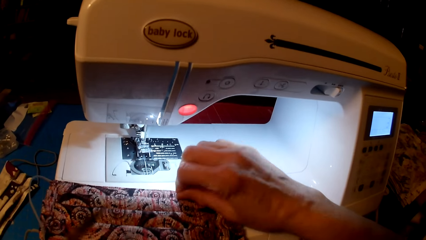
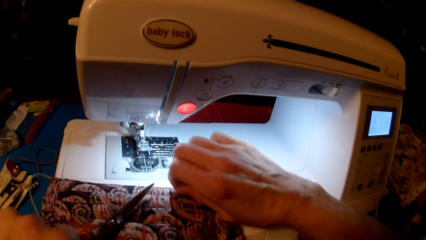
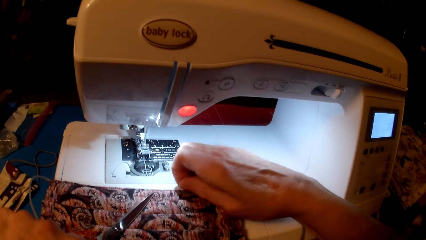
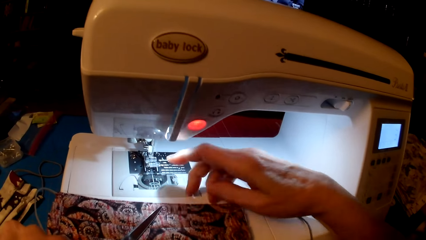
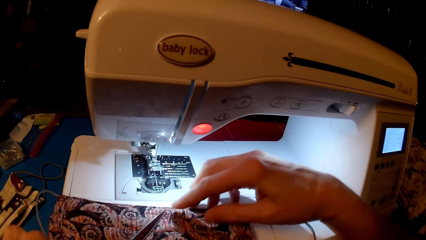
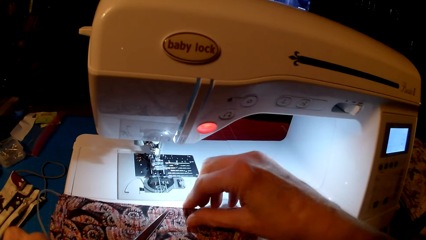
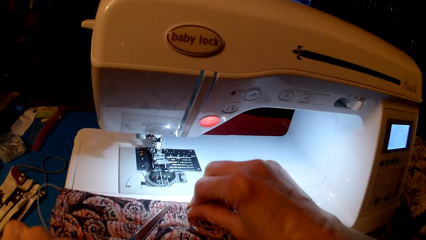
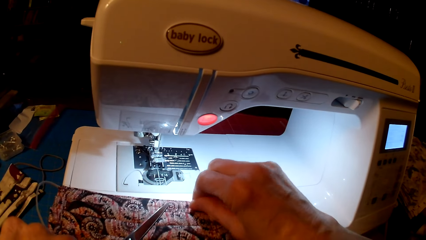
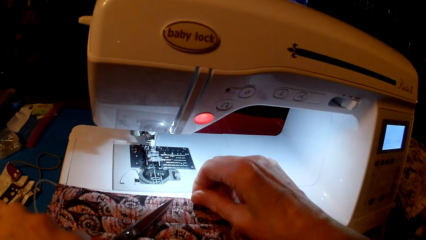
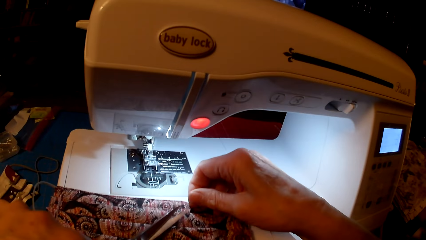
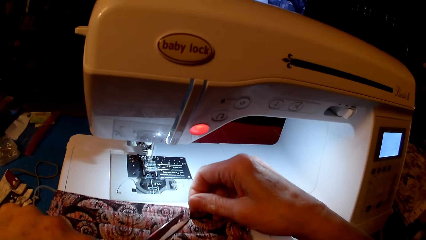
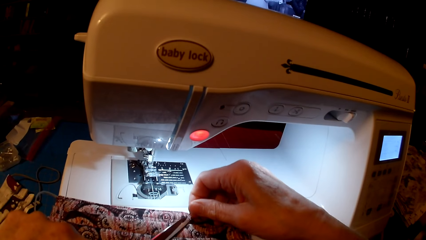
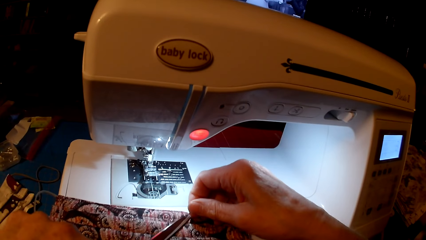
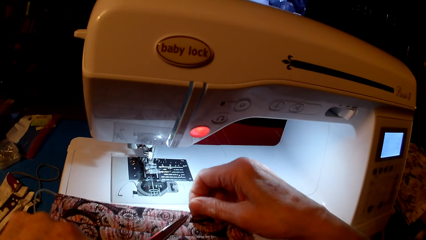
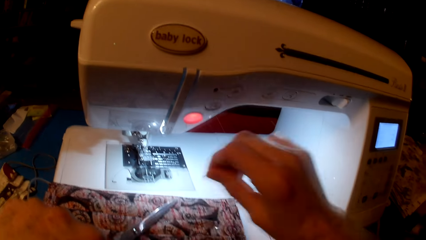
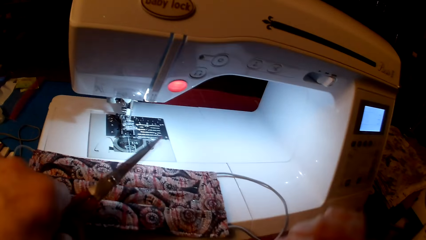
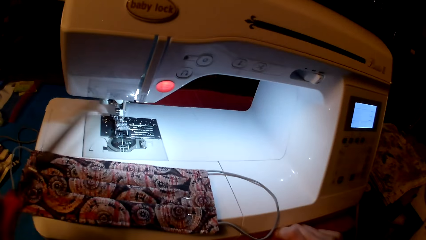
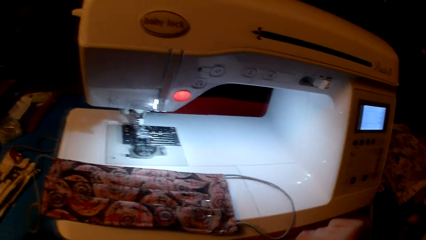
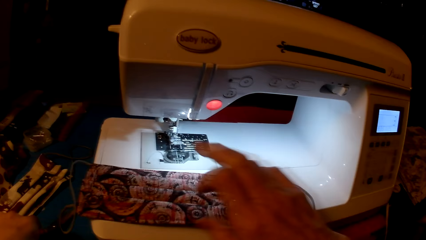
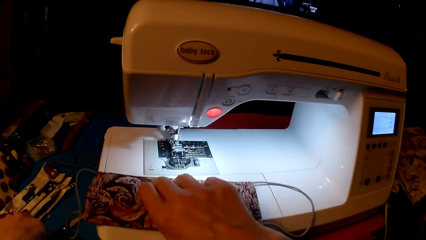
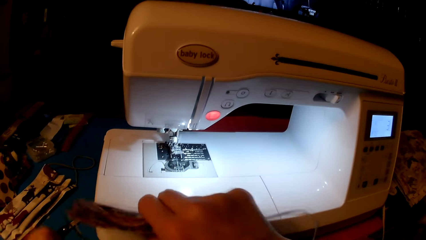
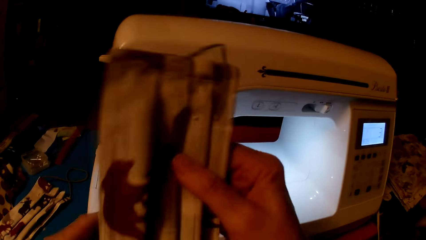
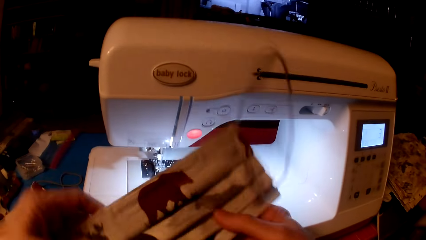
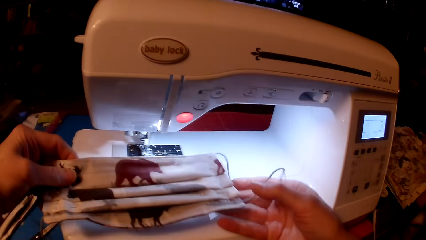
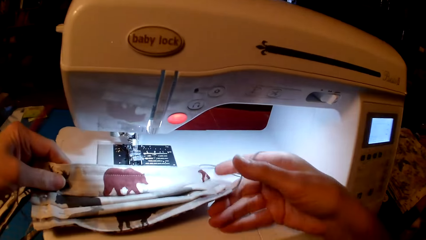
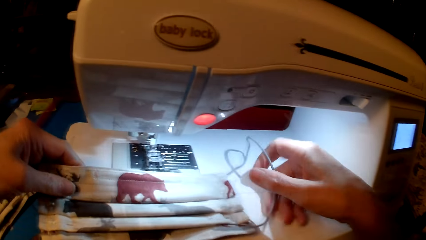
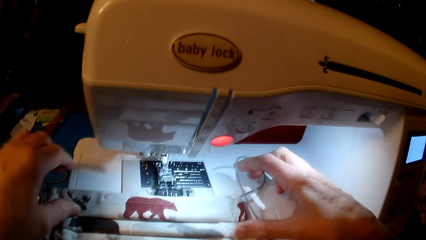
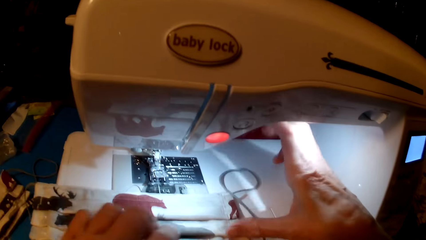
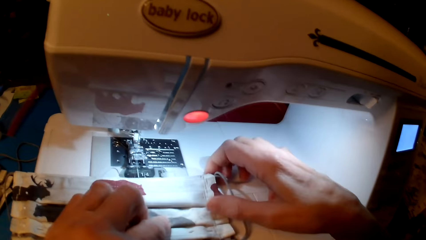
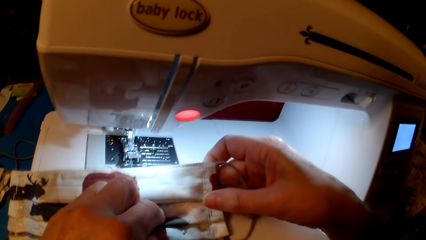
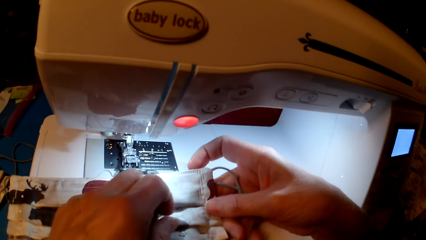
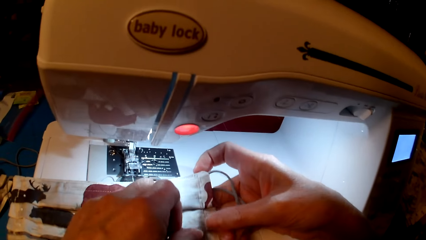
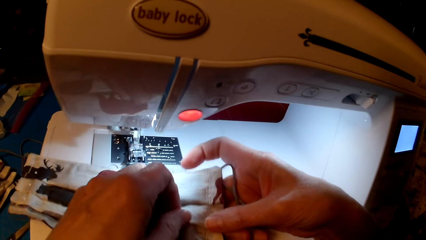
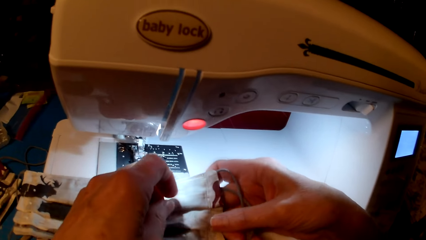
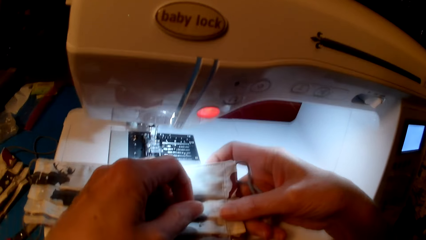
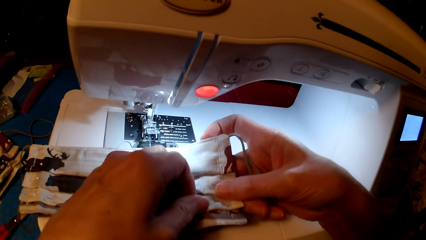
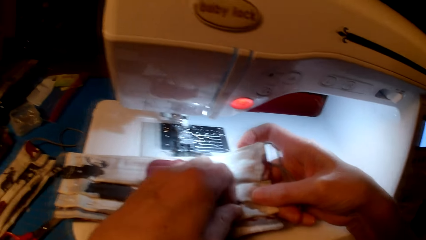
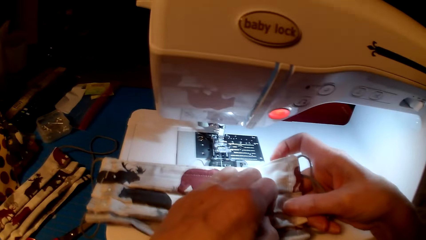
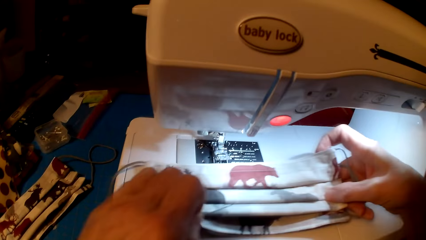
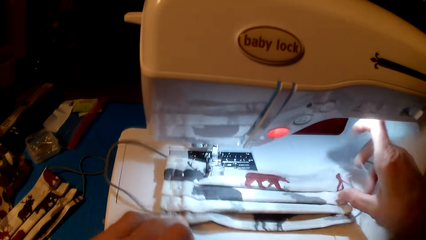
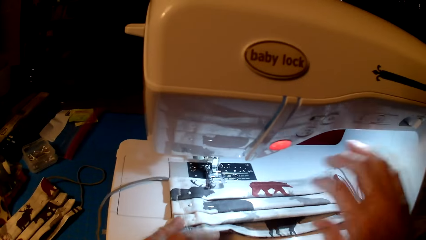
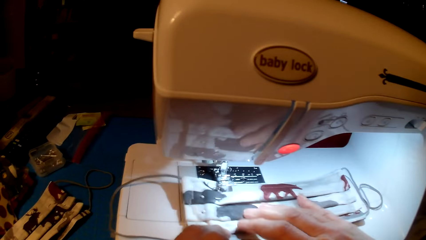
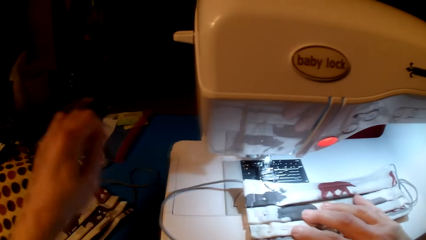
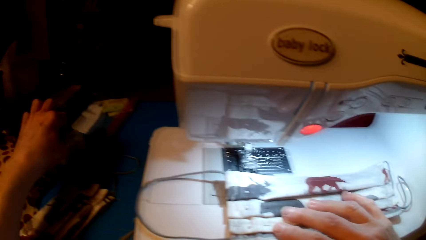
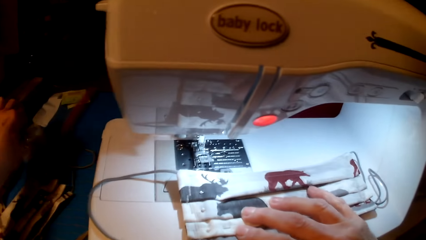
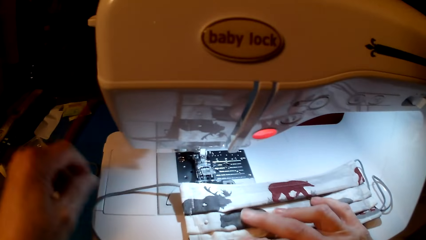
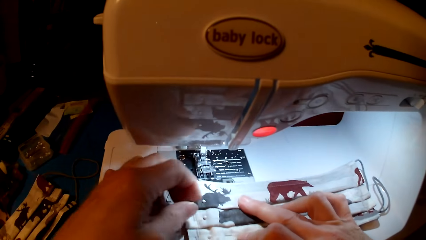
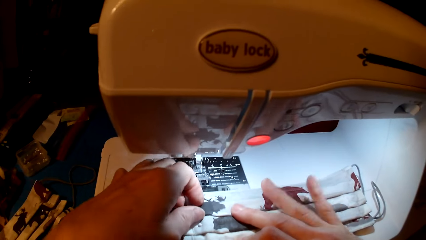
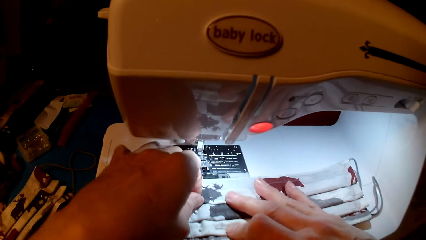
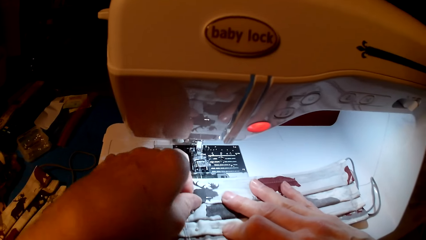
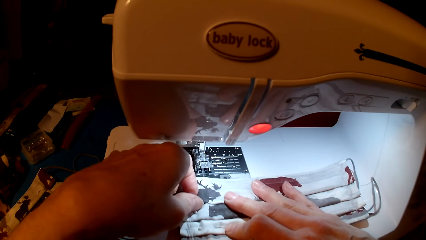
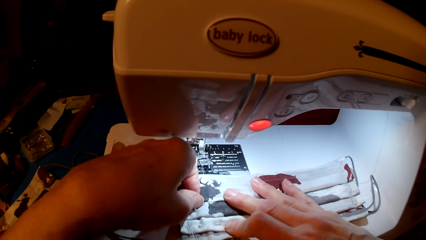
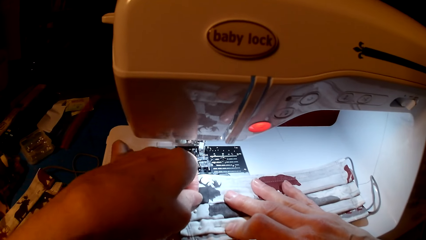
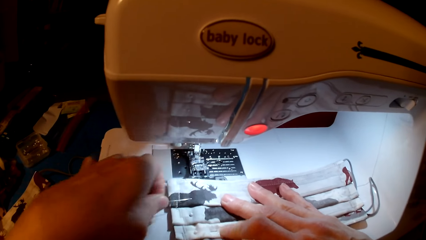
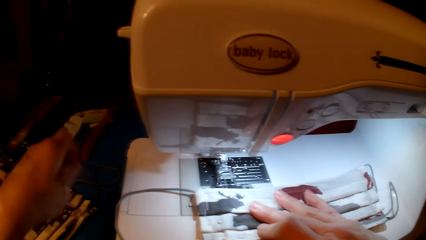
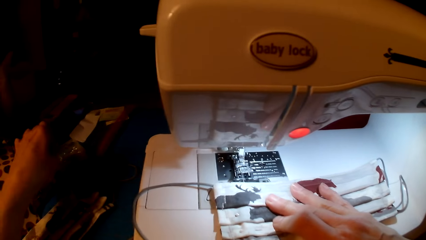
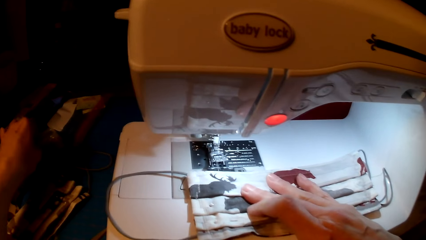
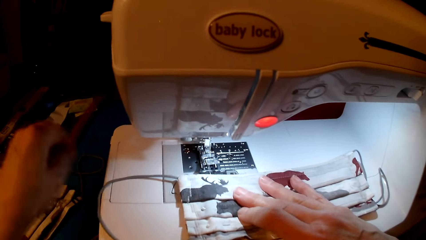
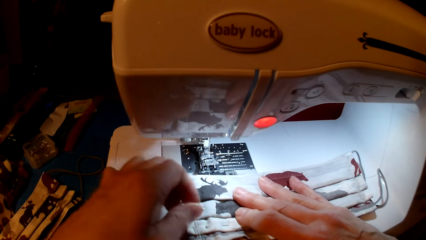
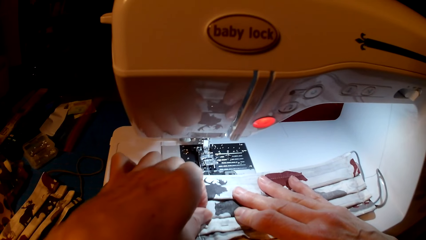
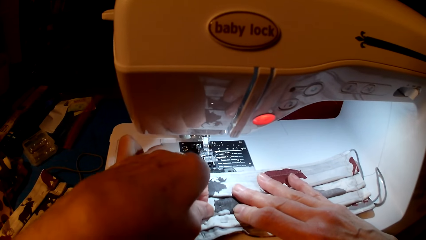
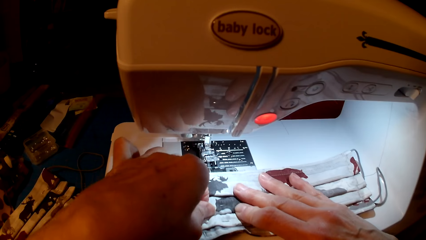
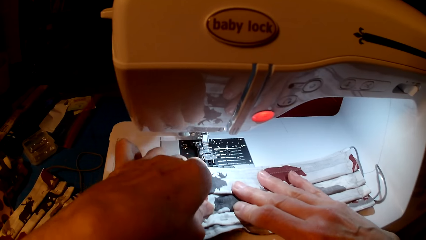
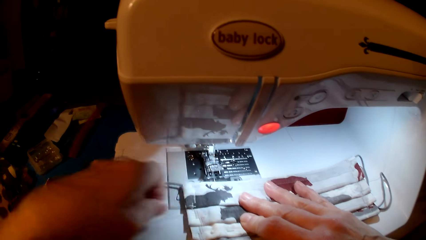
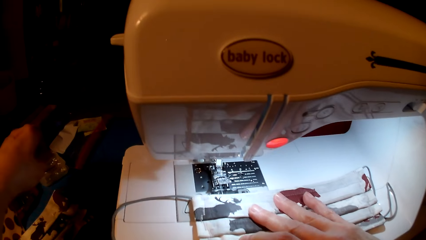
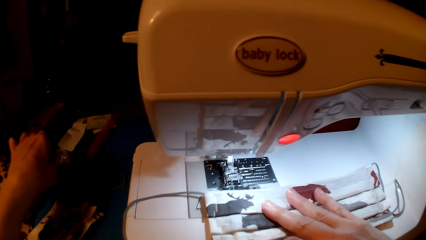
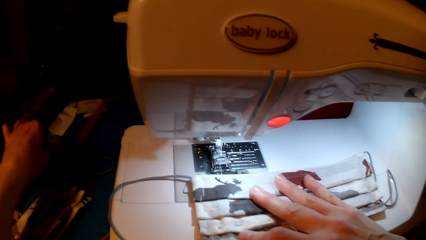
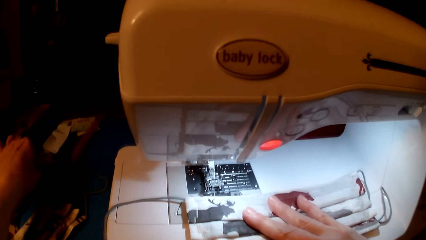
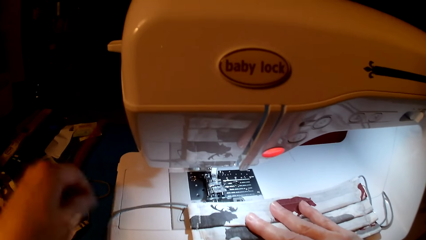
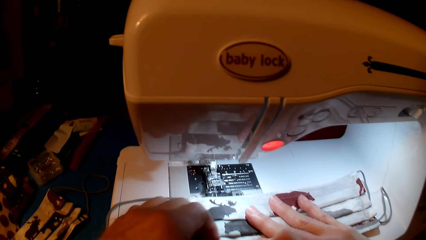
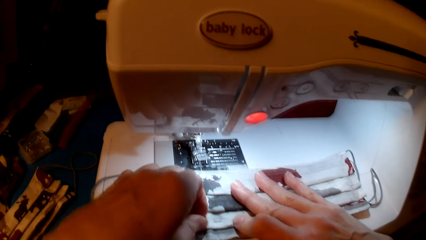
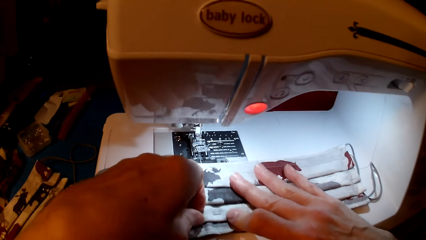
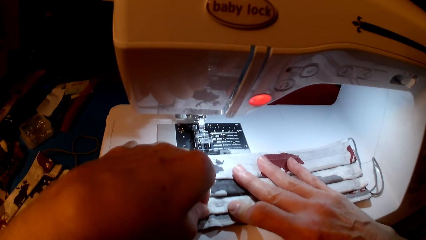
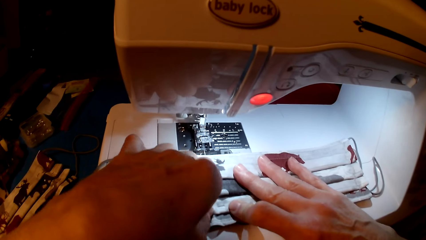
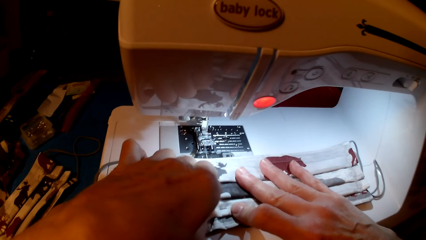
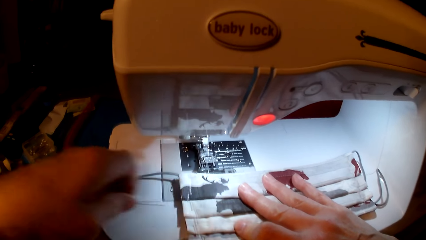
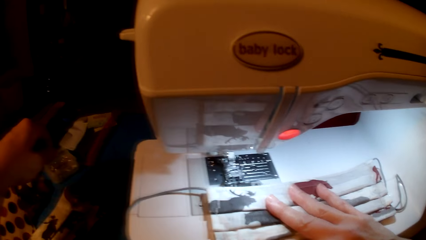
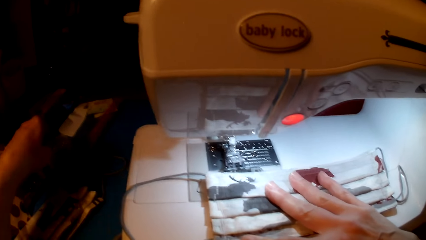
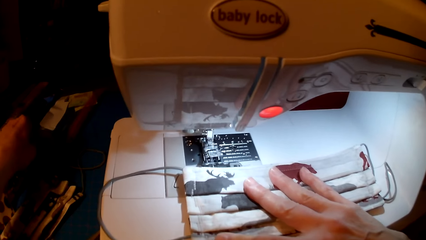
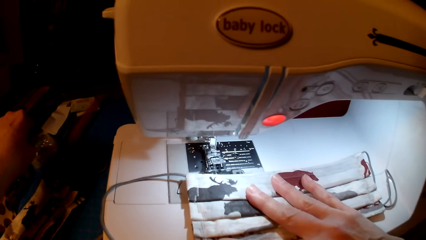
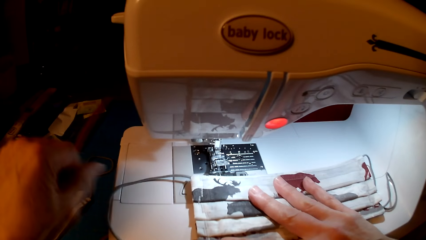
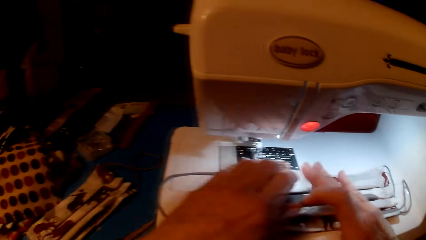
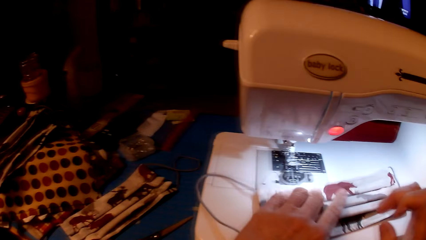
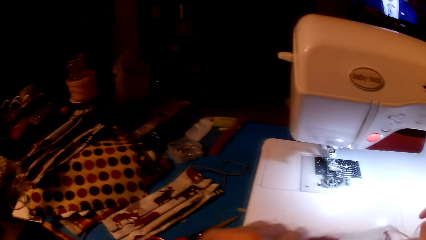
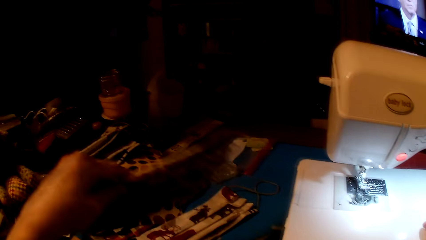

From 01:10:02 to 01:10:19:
The camera wearer picks up the scissors. They cut the thread. They hold the fabric. They pick up a pin. They remove the pins.
